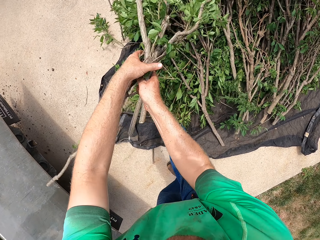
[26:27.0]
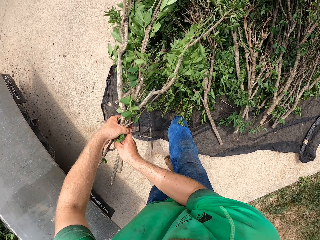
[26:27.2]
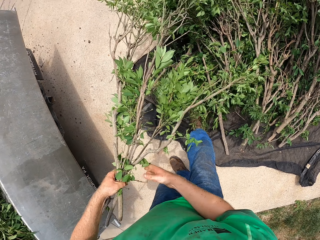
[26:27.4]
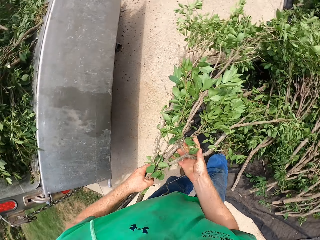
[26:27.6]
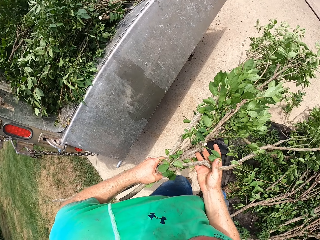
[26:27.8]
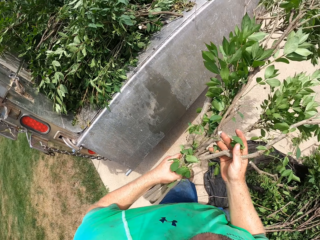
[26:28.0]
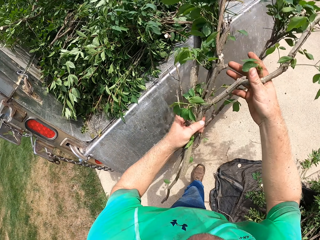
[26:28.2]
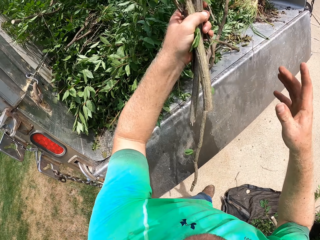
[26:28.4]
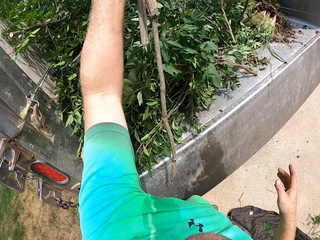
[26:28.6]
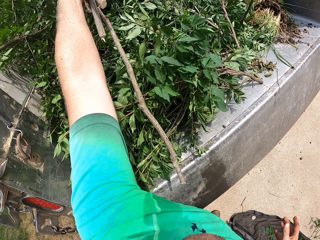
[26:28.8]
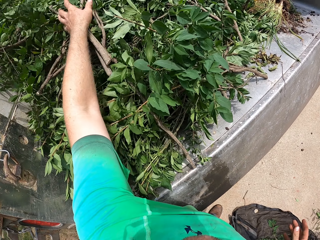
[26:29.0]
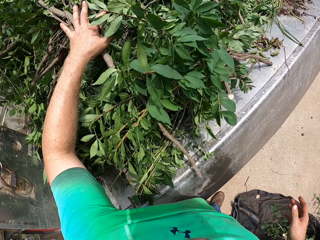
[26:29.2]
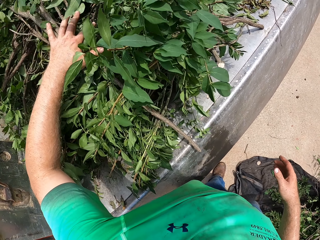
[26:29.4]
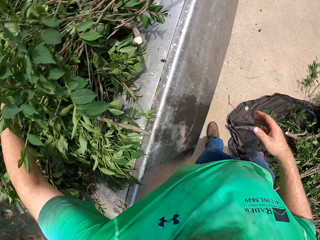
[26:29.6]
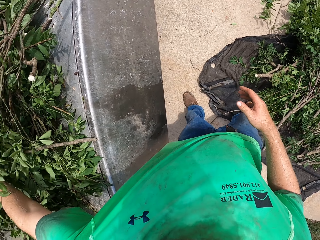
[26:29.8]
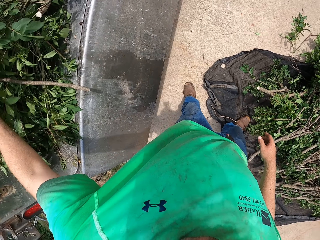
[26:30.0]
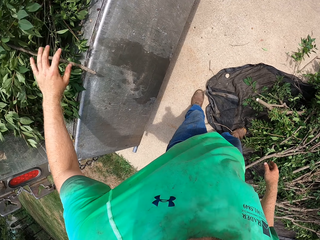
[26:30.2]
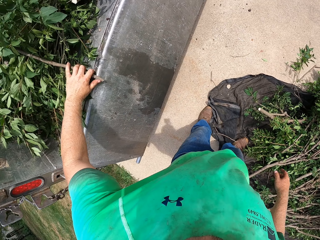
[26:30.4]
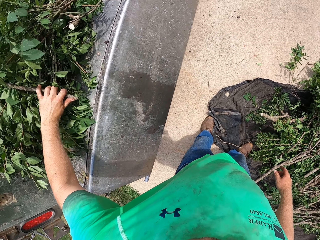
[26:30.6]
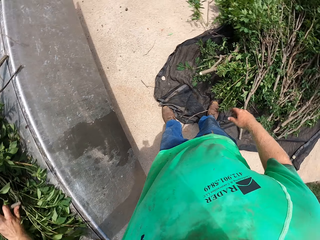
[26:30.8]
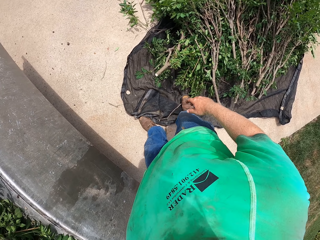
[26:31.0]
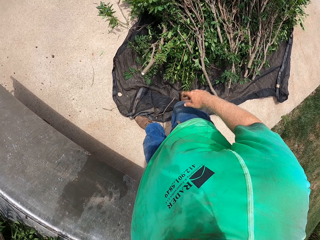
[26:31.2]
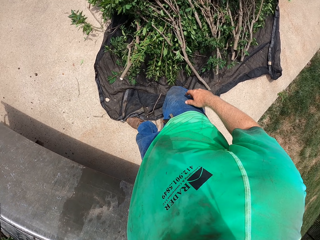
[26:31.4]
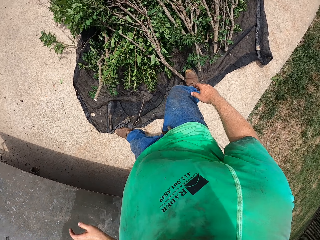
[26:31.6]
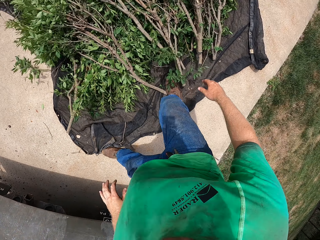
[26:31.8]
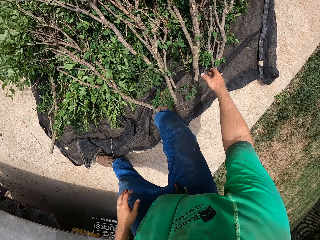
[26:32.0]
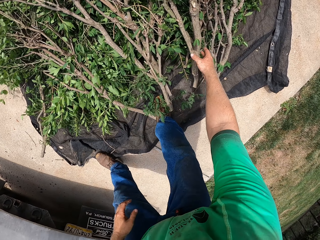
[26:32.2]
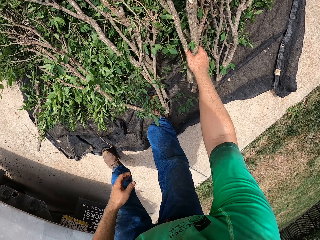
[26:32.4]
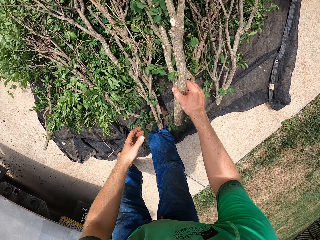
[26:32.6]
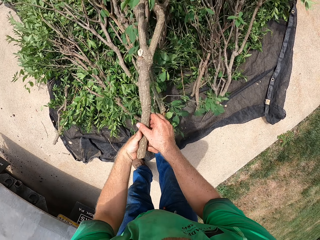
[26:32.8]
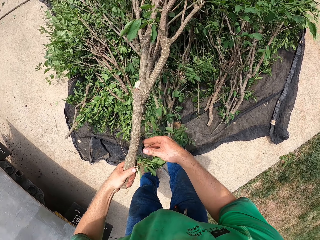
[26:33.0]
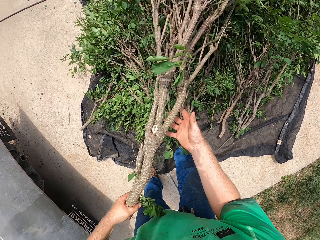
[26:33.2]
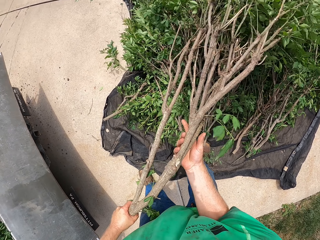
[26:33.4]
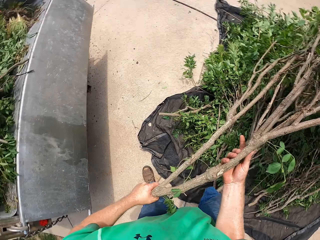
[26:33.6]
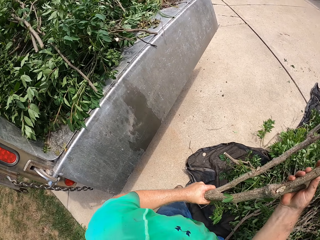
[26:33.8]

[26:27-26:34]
The camera wearer throws the branch of the shrub in the pickup with his left hand. He picks up the branch of the shrub from the net with both hands. He throws the branch of the shrub in the pickup with both hands.
